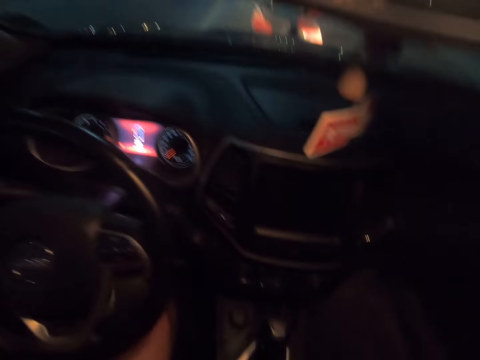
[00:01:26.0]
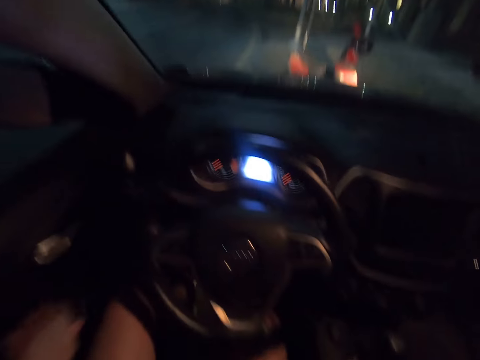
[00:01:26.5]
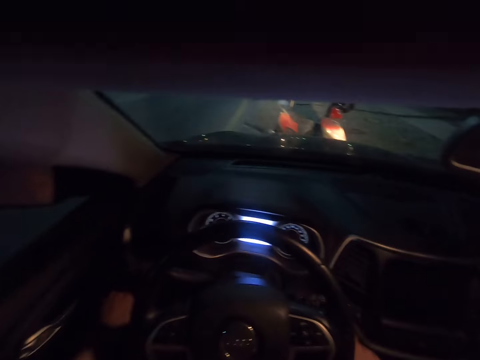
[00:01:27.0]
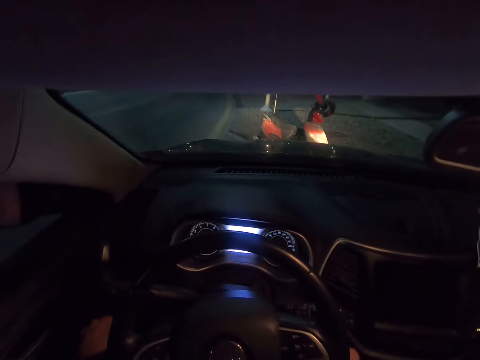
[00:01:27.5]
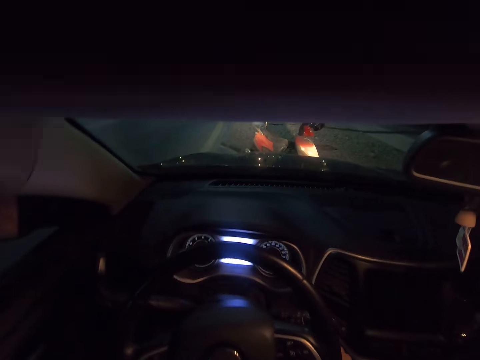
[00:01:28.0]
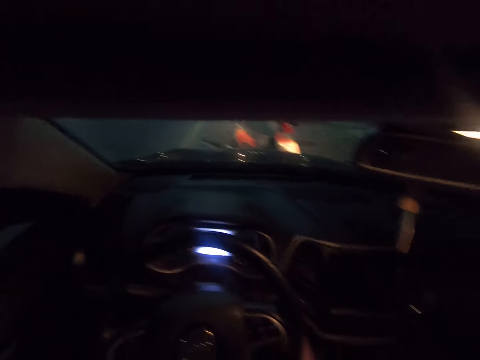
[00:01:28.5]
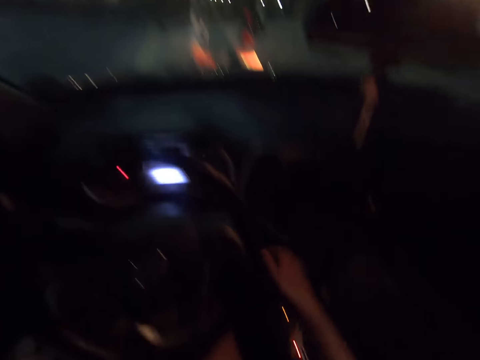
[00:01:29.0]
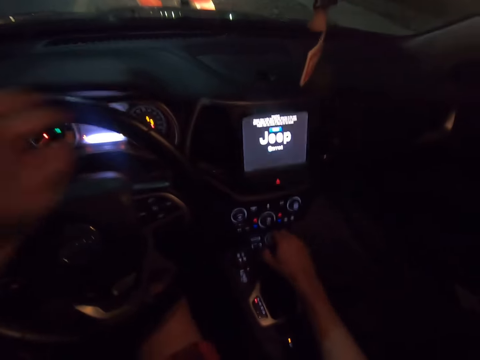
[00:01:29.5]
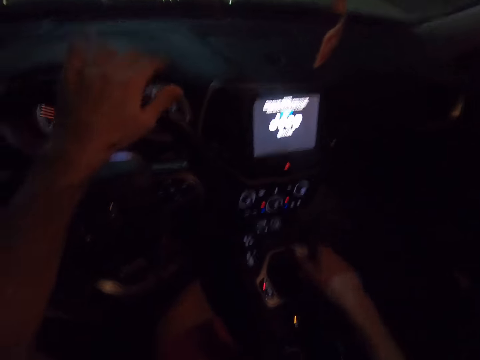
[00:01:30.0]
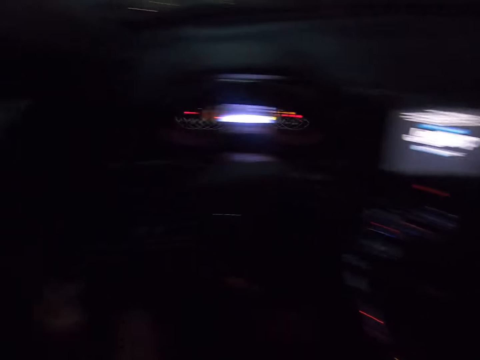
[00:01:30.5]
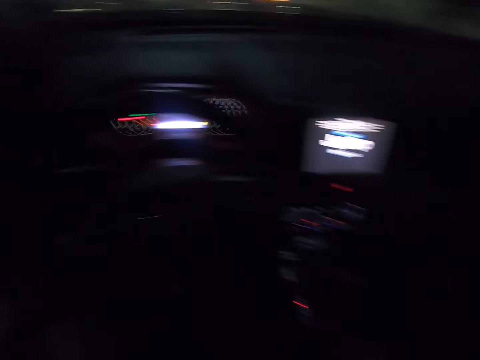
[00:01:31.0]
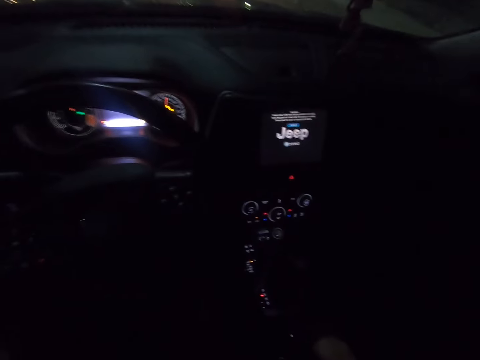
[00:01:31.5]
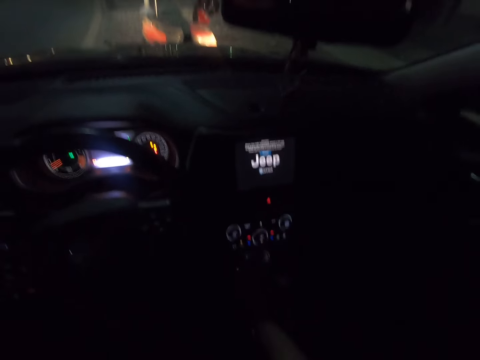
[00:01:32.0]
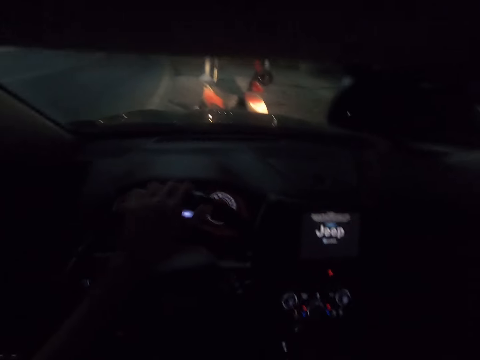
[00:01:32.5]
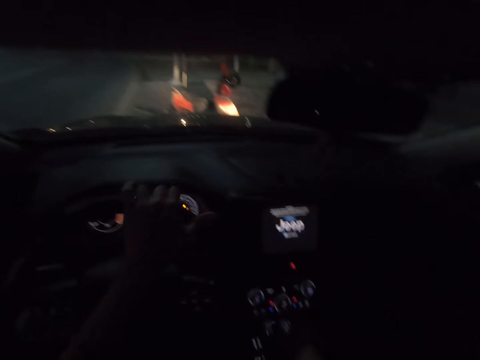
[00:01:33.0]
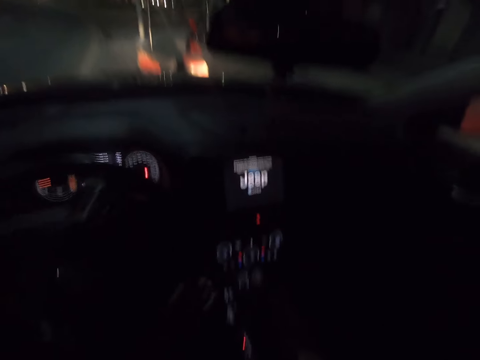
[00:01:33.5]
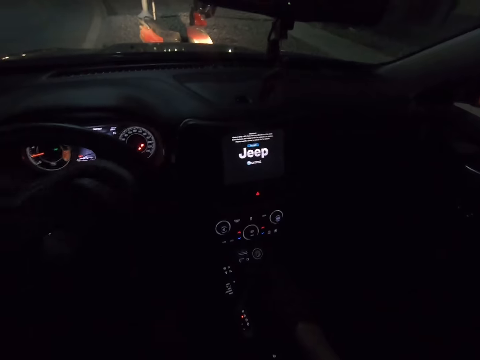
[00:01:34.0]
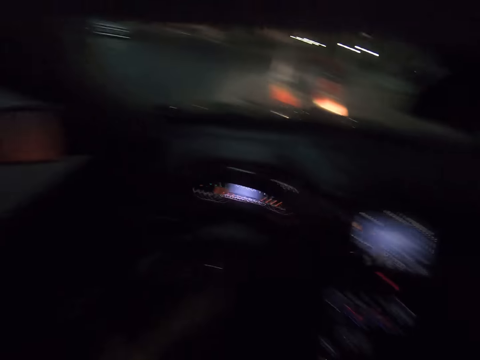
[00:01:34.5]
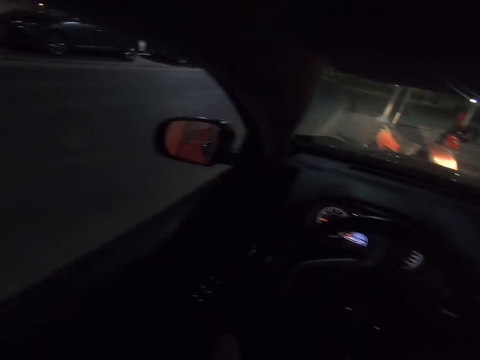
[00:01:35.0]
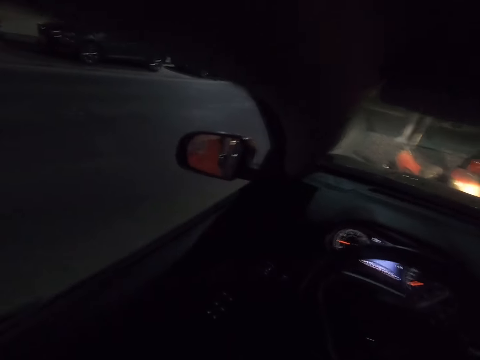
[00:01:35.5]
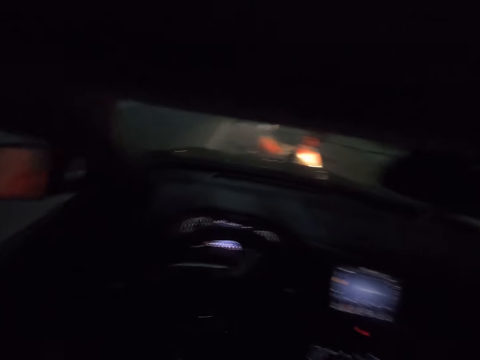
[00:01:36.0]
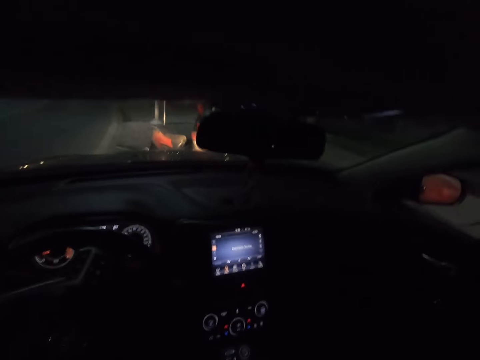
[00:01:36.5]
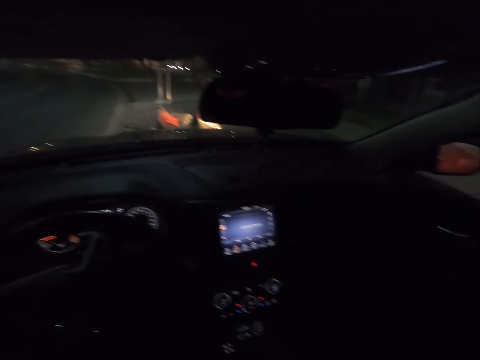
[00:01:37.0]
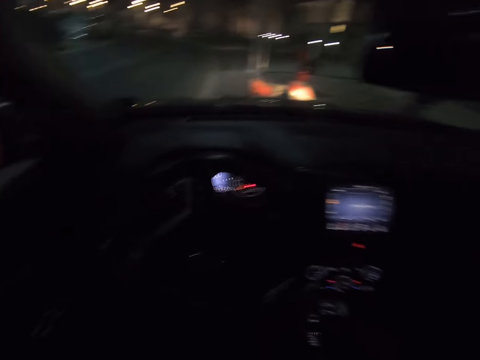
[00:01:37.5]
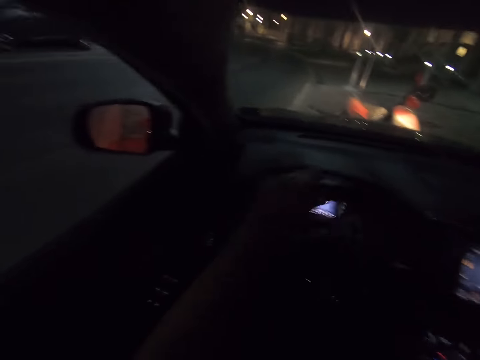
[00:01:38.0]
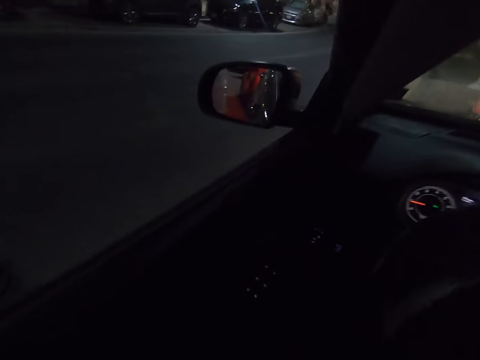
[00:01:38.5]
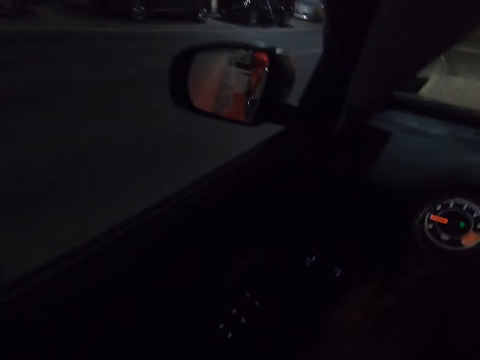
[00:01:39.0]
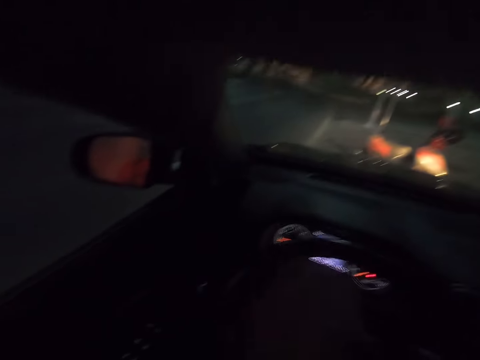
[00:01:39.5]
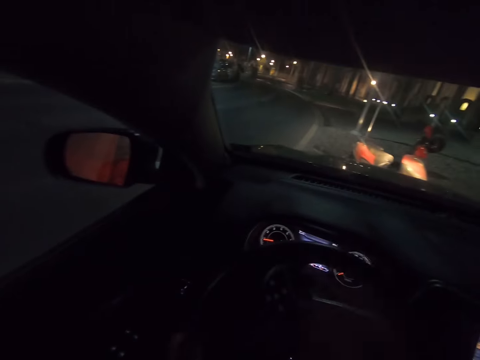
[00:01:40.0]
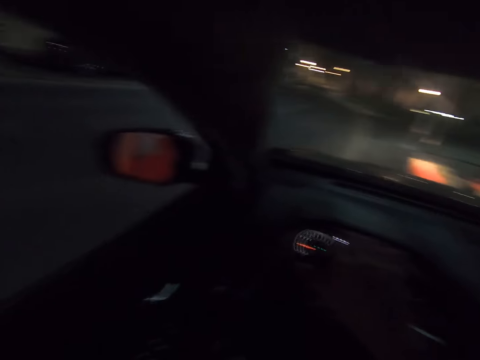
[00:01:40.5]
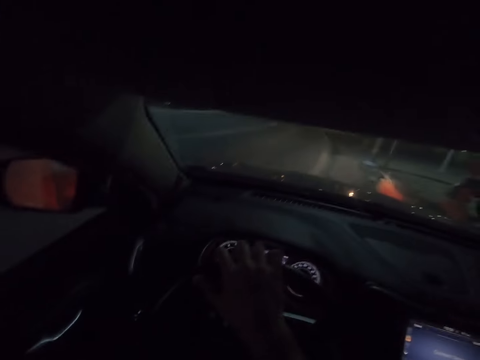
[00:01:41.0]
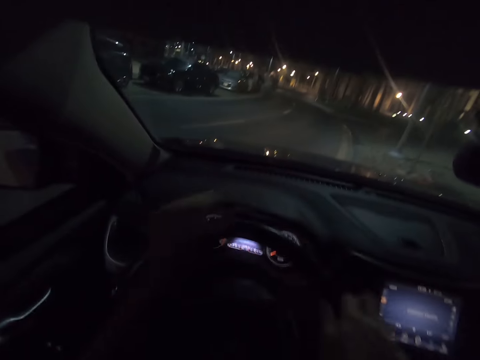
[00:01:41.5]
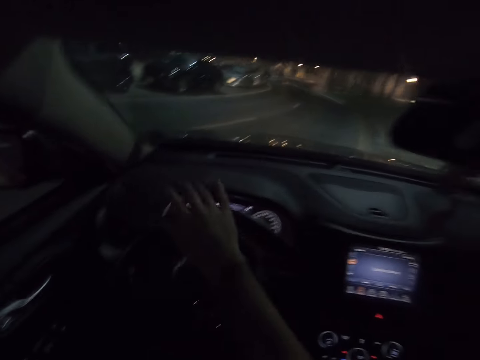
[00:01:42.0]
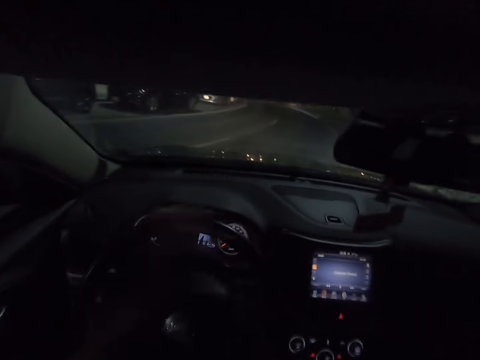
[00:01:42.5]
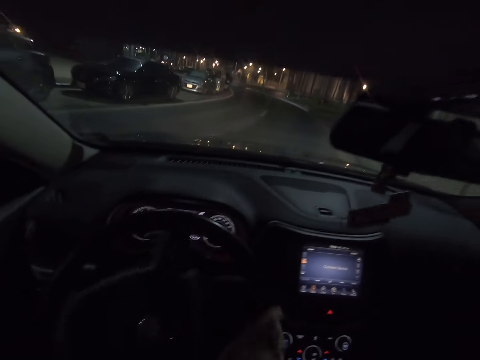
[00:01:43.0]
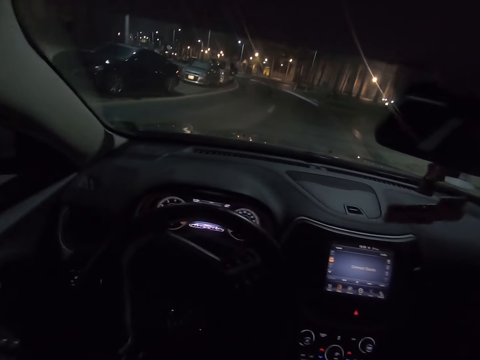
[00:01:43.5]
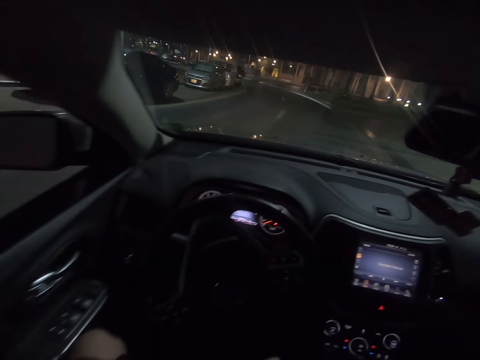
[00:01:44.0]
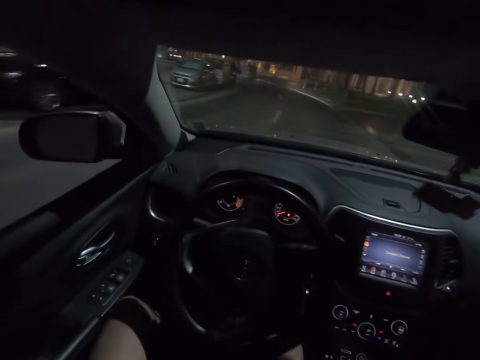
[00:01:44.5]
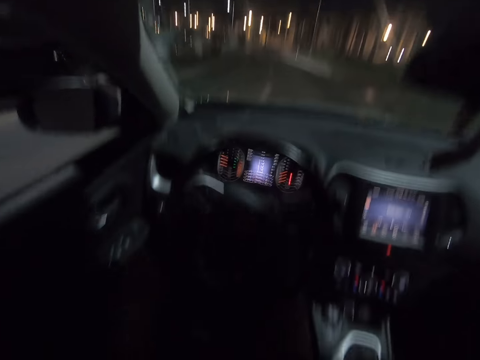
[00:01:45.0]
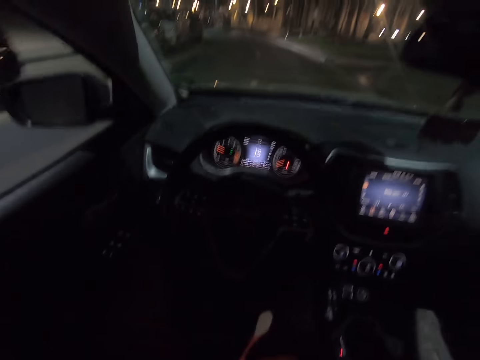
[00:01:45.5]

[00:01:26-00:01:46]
The camera wearer starts the car. They drive the car. They drive the car.

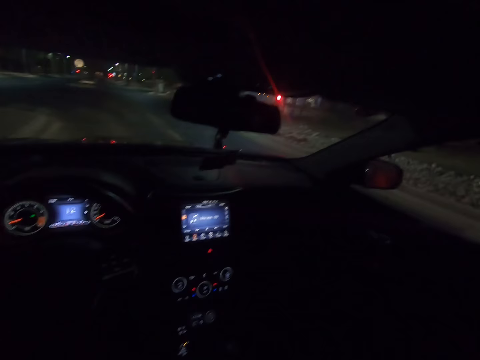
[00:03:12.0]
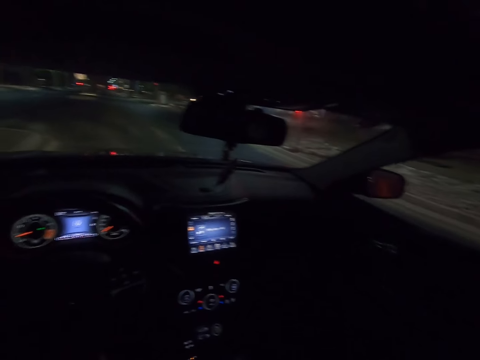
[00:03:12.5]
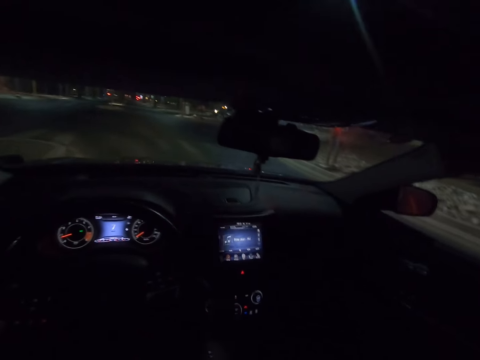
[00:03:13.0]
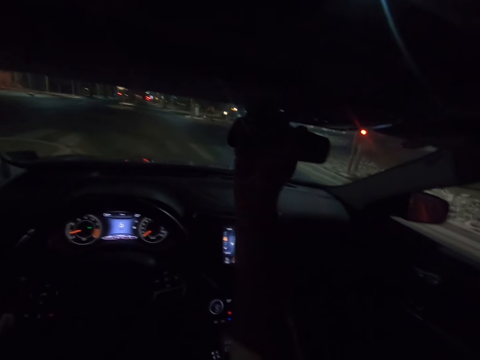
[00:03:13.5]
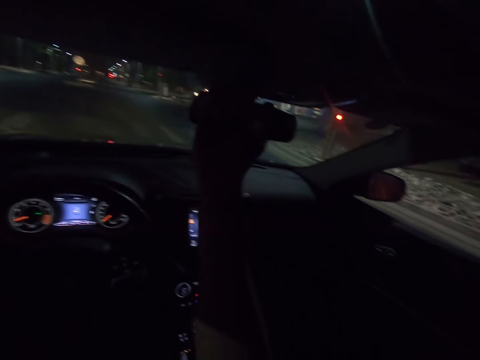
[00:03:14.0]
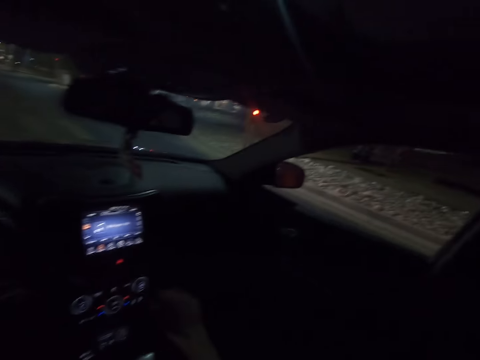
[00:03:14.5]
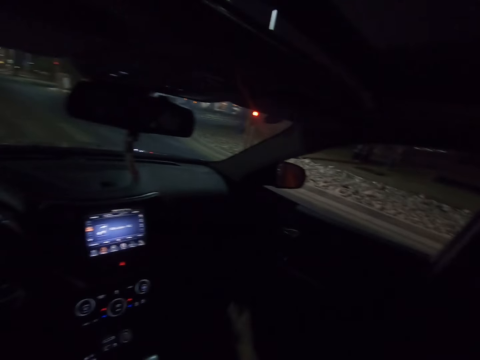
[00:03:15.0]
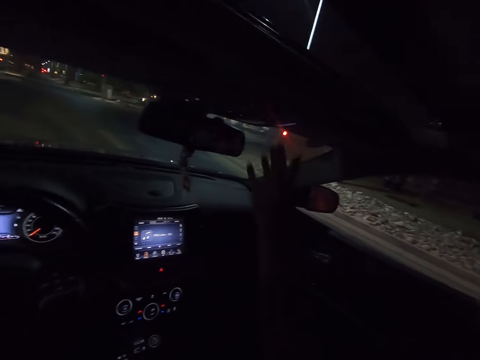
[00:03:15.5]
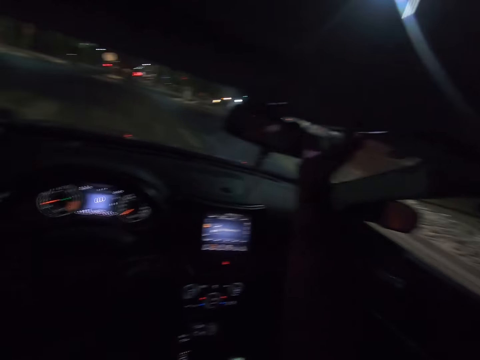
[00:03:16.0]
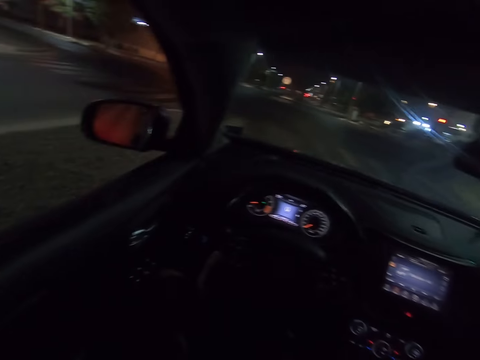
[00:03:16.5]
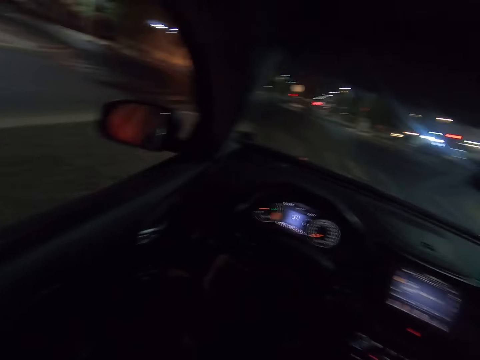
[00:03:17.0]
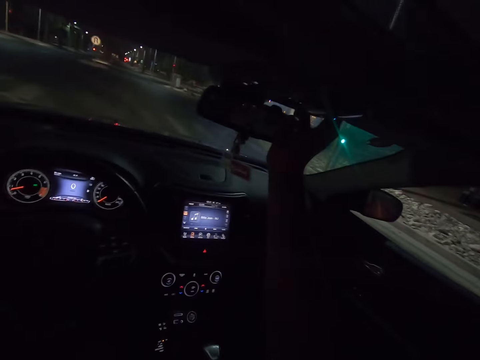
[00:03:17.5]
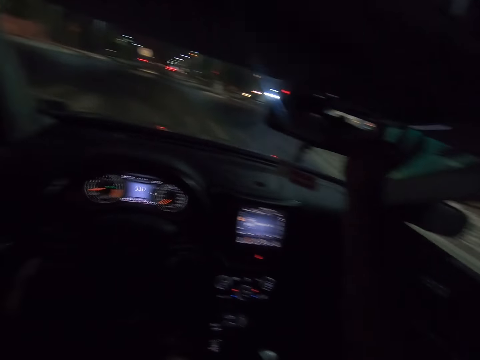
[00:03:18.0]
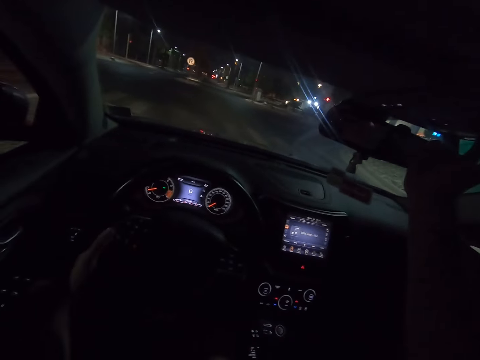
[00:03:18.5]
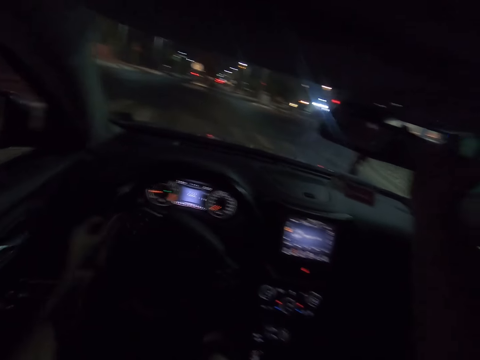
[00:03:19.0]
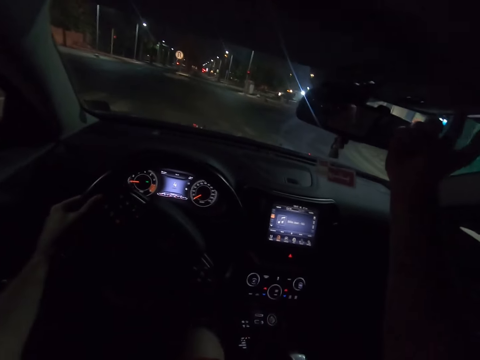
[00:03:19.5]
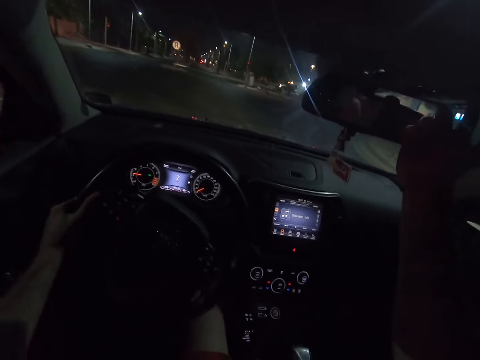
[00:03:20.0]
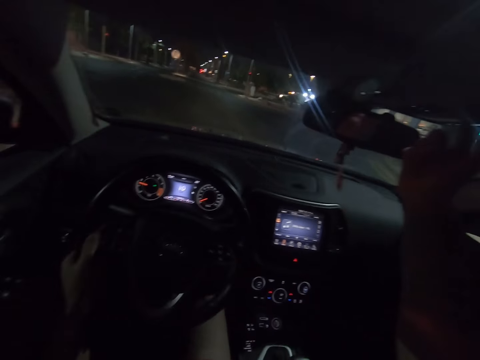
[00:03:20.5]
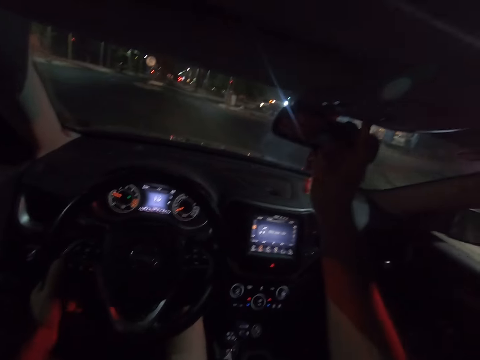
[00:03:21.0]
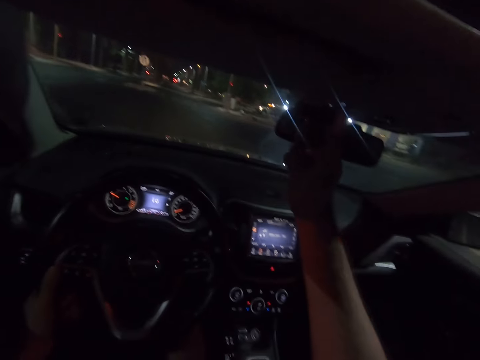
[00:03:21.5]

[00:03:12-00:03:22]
The camera wearer touches the rear view mirror. They stop the car.
